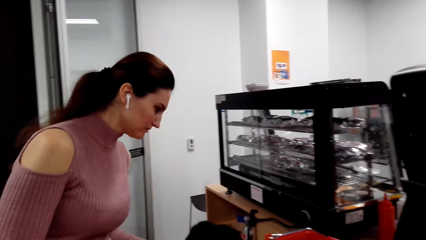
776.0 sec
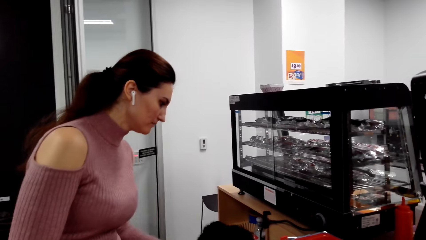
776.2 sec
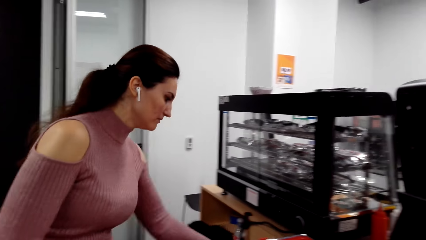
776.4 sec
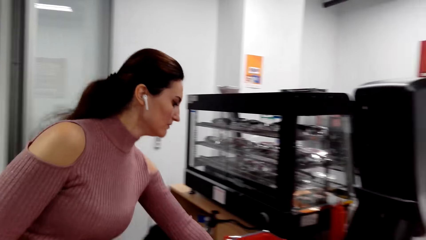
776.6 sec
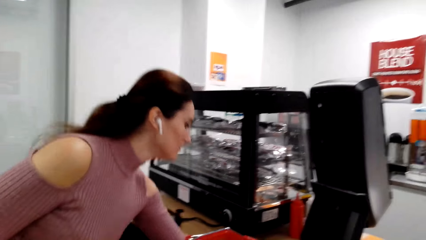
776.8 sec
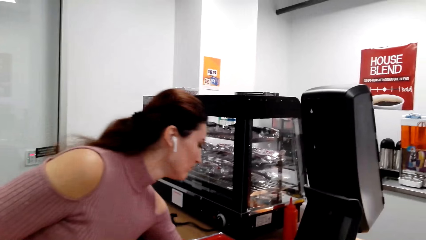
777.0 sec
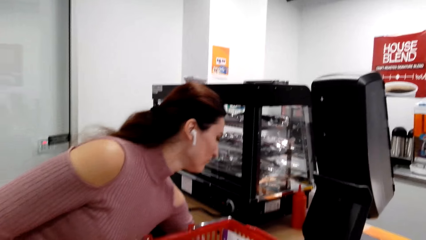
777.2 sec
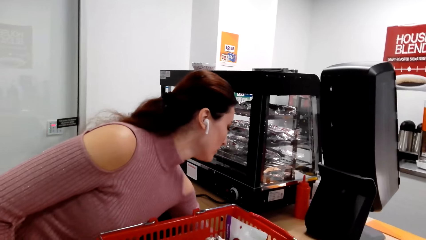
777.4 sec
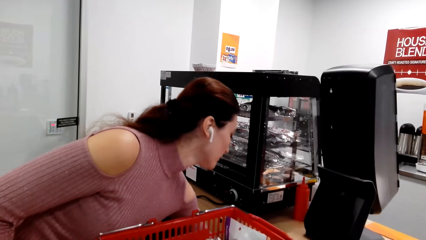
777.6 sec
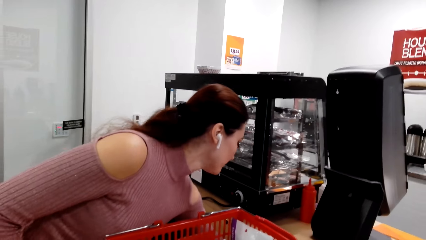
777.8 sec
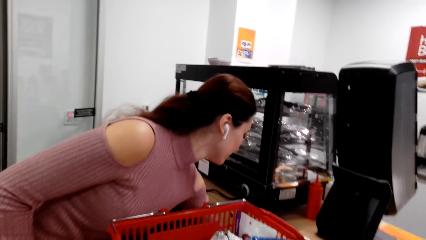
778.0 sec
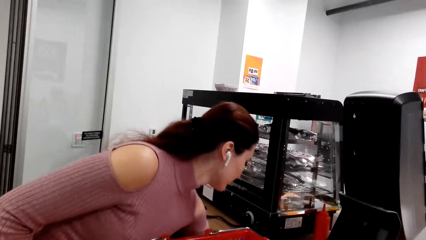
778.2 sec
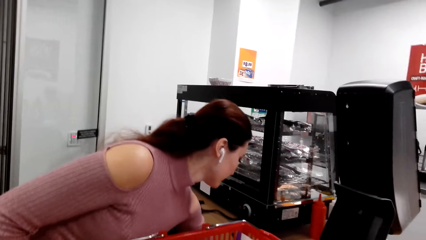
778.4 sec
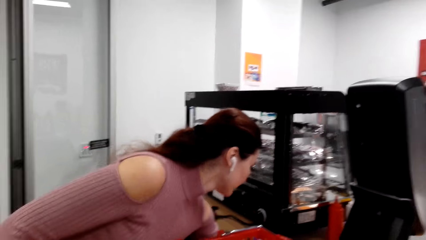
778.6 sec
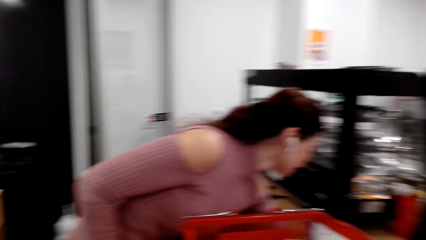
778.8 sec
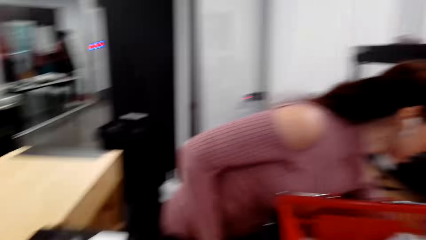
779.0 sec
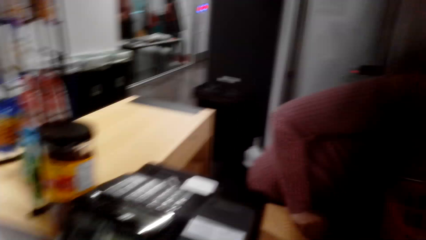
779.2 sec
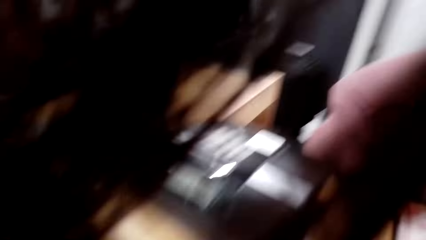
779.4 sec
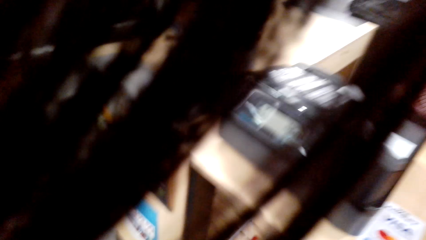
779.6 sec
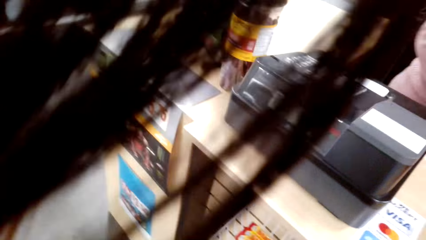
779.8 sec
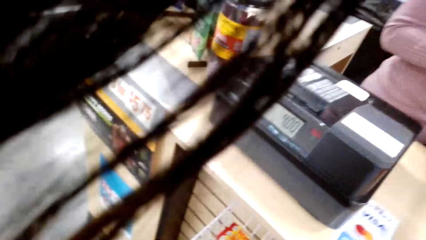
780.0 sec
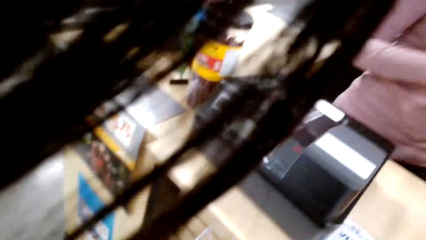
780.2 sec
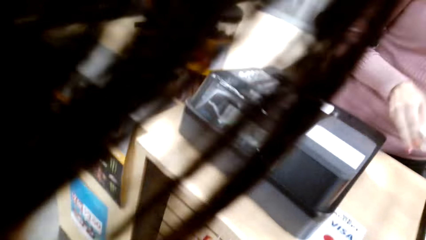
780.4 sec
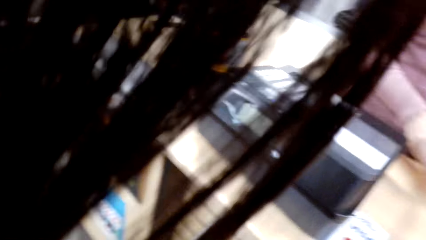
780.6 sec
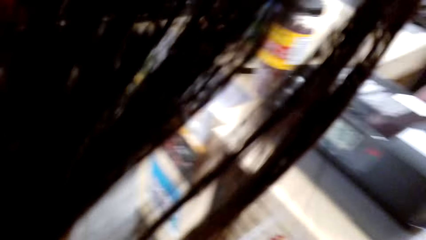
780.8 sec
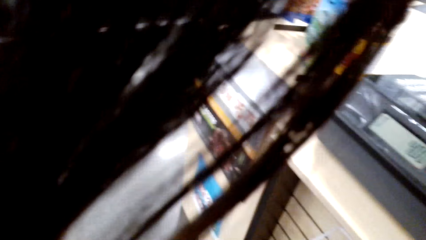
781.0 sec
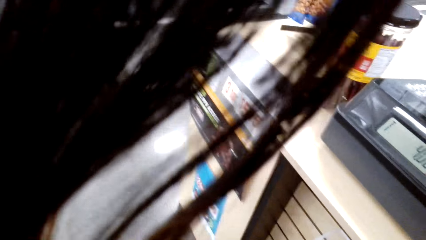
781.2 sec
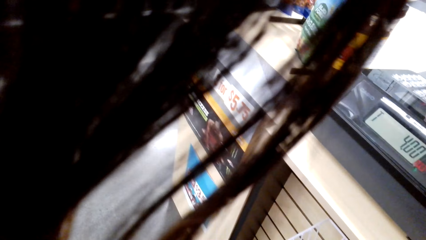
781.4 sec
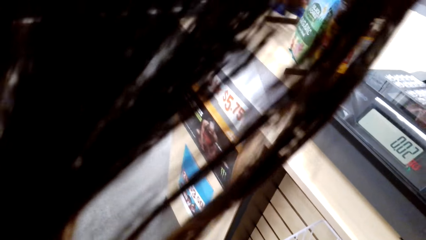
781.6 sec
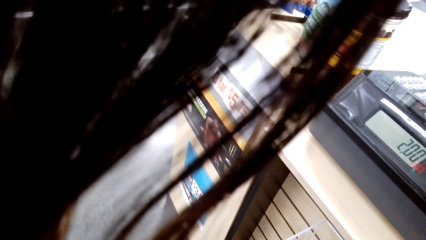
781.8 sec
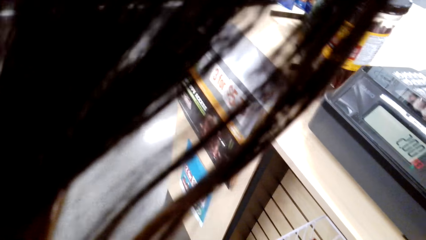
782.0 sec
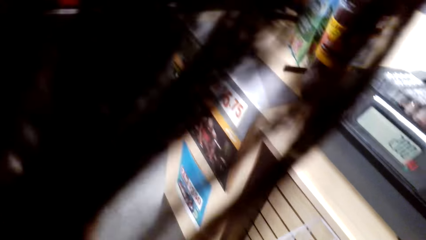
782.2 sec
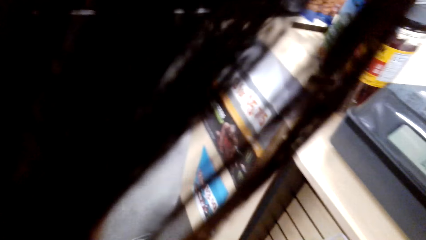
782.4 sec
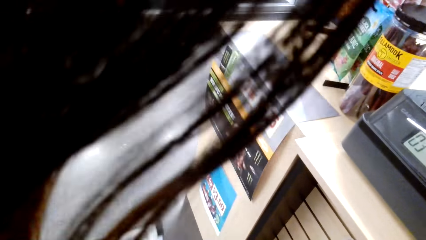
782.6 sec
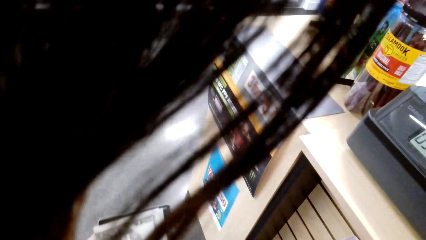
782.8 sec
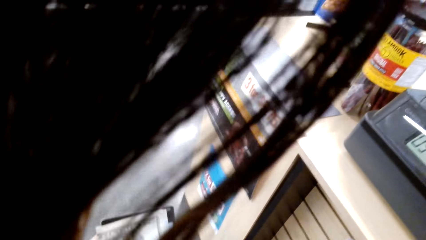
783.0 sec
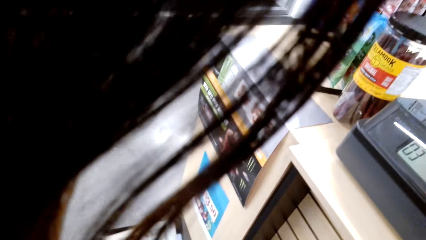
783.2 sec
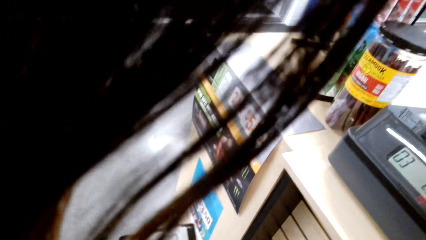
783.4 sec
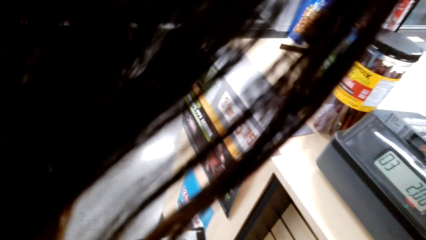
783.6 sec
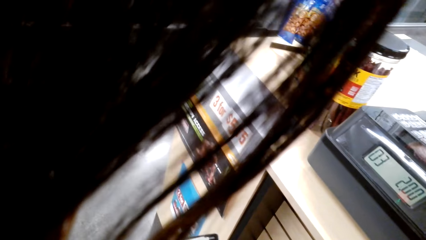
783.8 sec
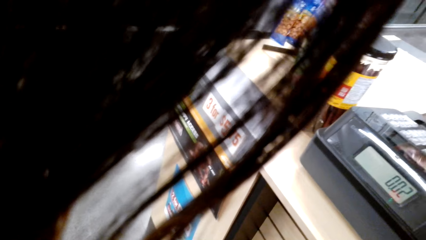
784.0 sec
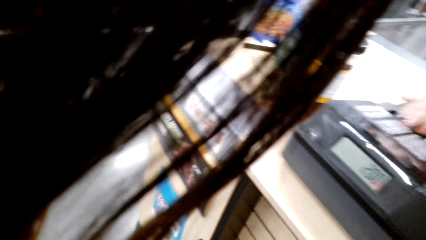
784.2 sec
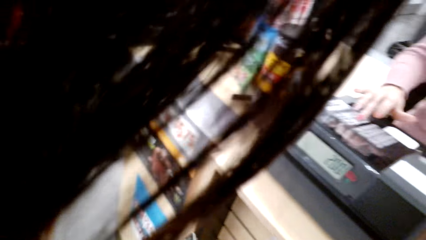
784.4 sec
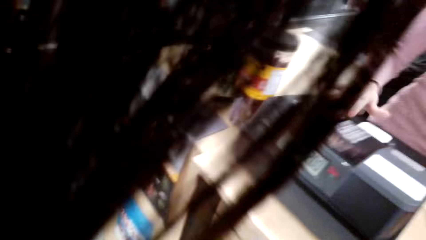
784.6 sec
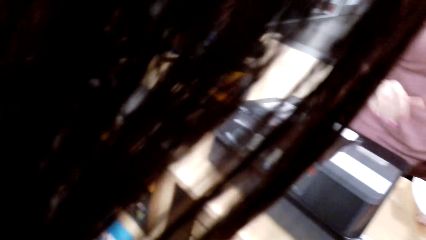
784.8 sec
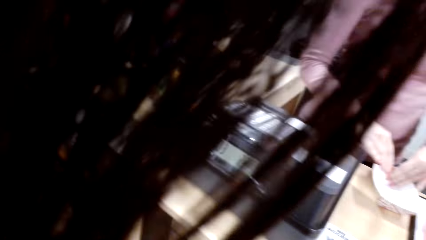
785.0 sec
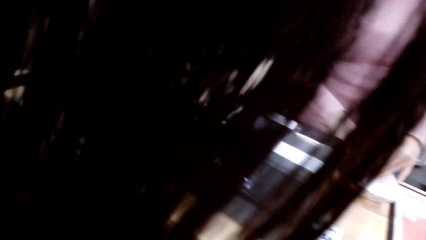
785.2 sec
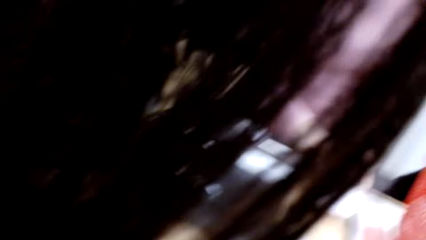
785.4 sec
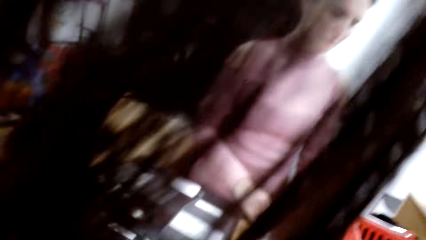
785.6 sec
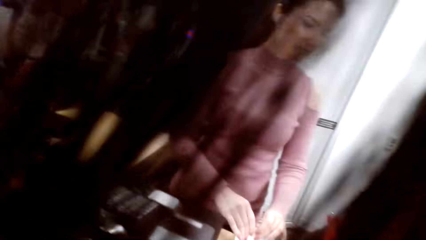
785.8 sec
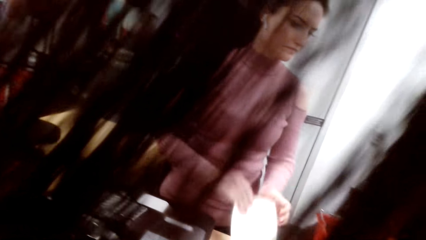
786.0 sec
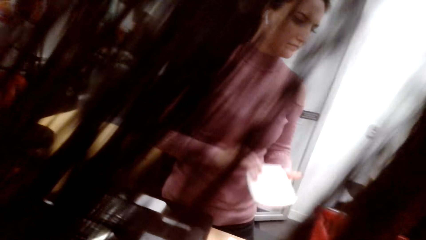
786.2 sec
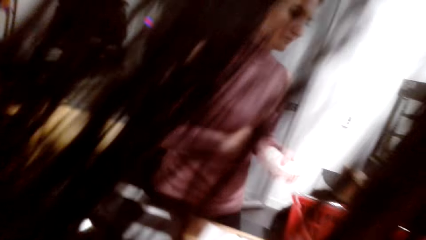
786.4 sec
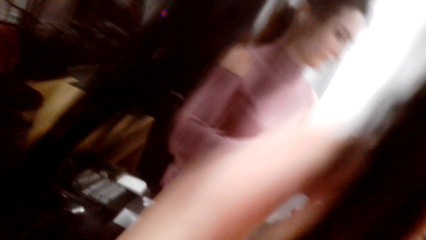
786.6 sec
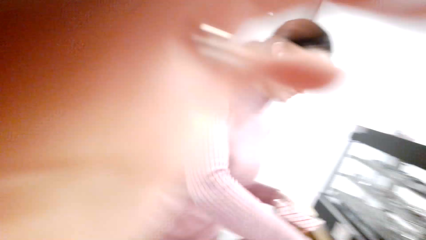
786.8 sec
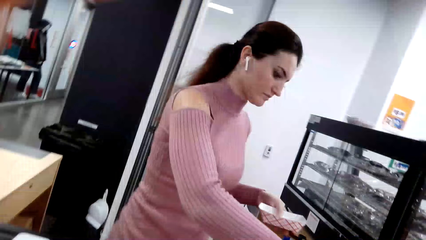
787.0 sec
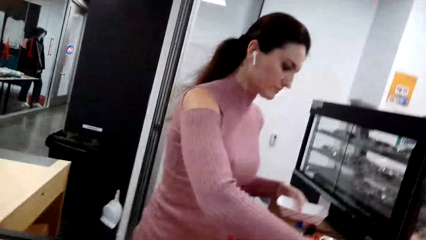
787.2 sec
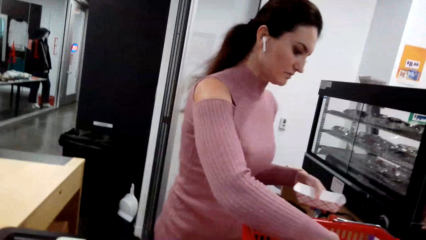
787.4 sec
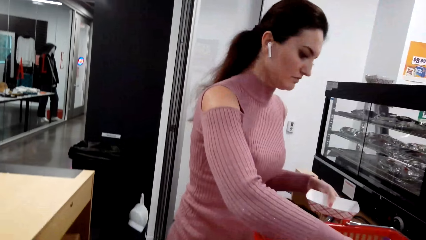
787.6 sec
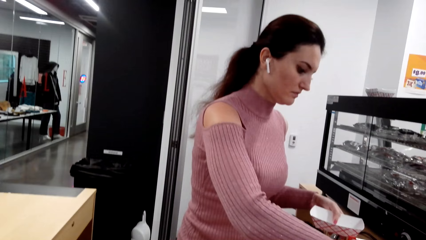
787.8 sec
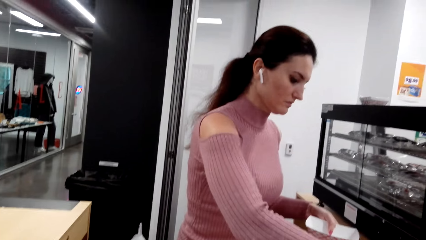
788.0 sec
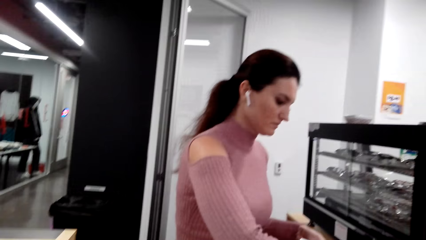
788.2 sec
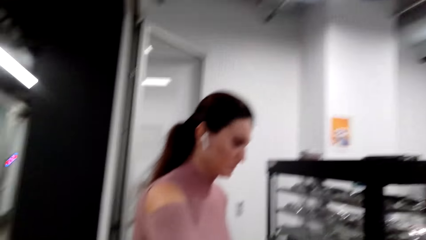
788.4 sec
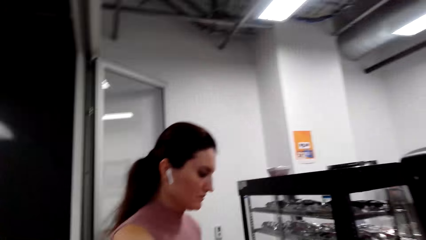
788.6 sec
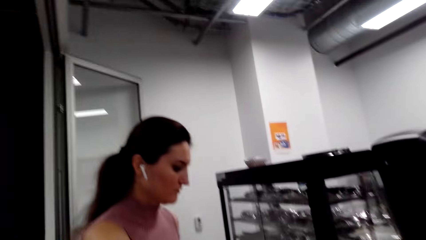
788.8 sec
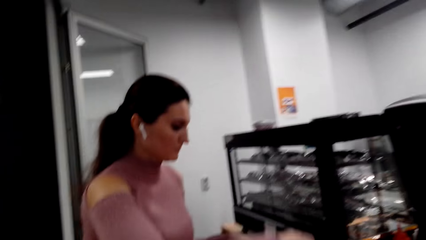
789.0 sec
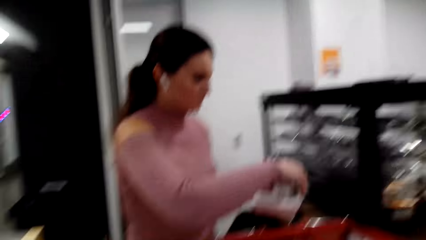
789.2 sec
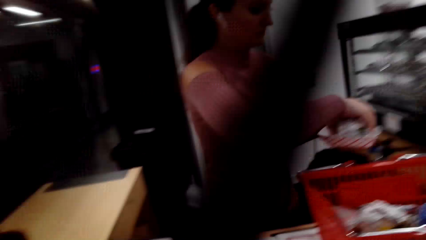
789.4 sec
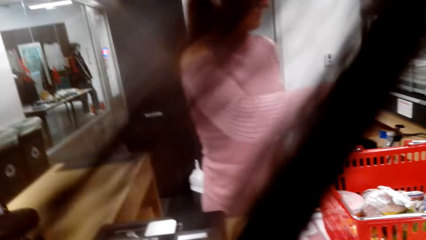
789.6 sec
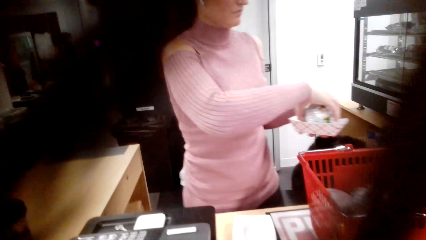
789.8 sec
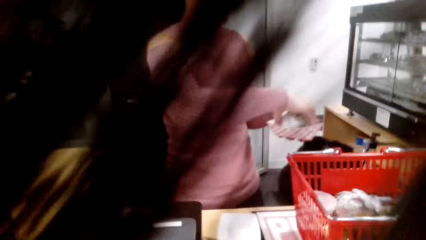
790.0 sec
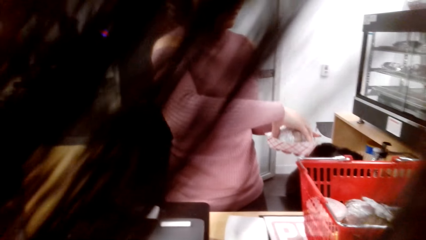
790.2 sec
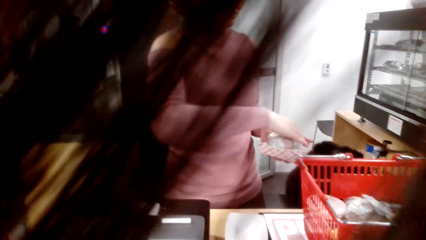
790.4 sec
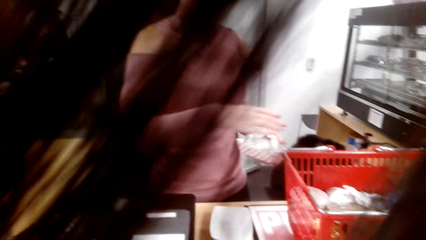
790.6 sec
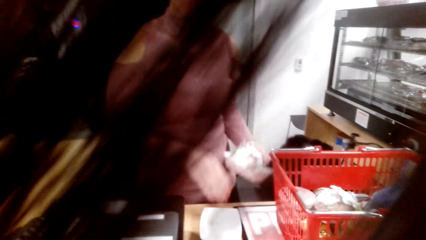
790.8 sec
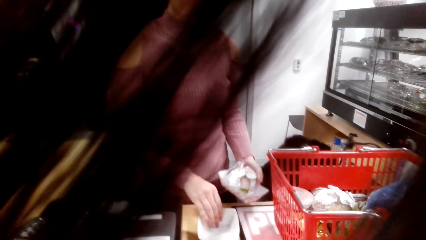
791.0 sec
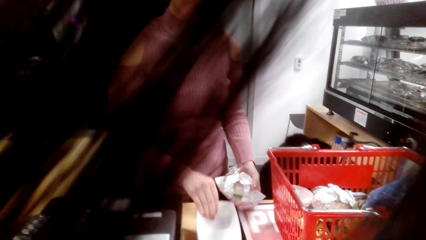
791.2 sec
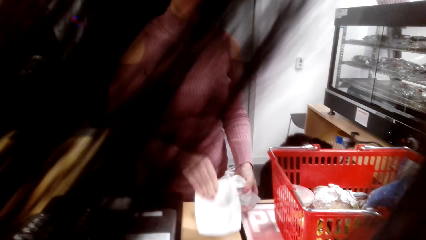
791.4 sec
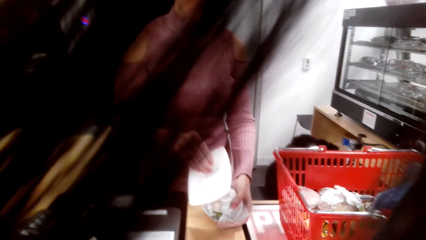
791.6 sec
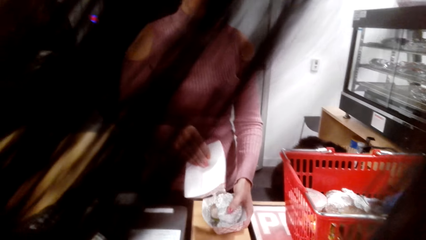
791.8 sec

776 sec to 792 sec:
A lady picks something. The camera wearer operates her phone. The lady uses a POS machine. The lady puts something in the containers, picks a paper plate from the table, and puts a burger on the paper plate. The lady picks a paper plate from the table.
